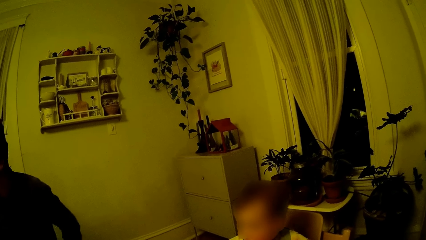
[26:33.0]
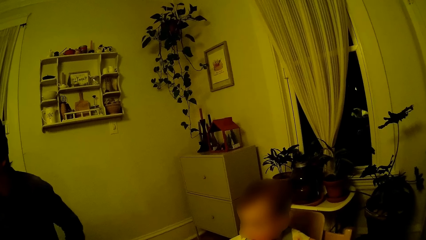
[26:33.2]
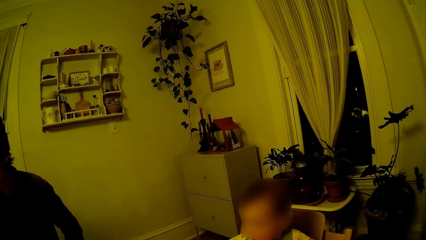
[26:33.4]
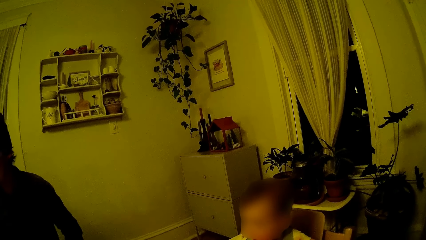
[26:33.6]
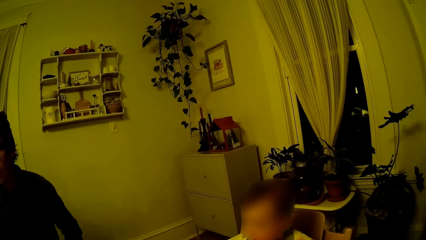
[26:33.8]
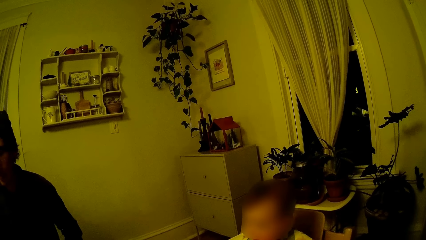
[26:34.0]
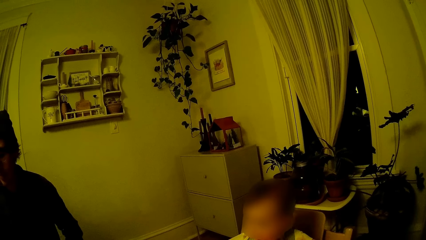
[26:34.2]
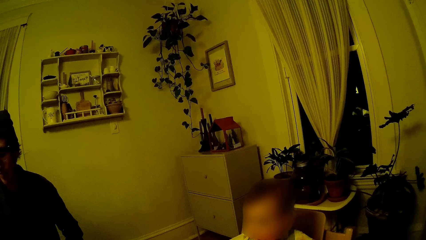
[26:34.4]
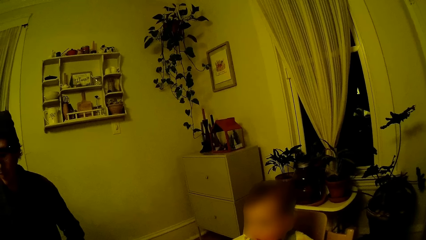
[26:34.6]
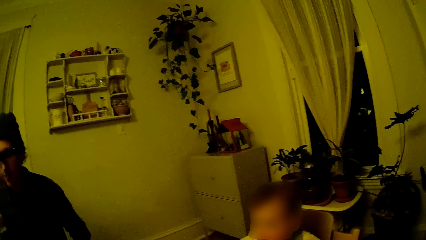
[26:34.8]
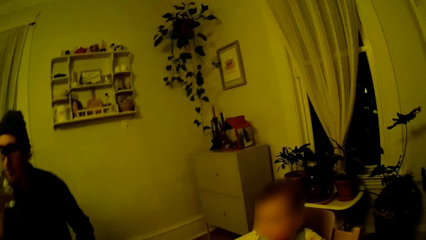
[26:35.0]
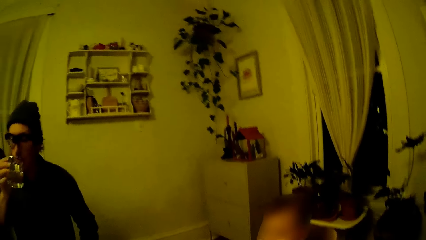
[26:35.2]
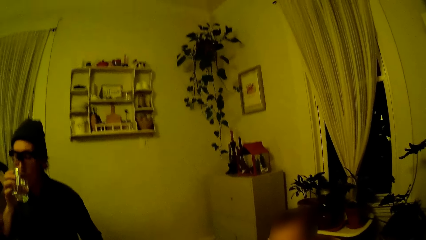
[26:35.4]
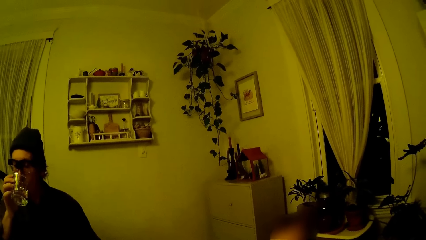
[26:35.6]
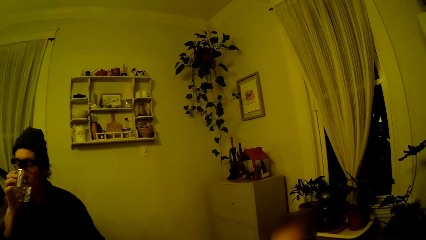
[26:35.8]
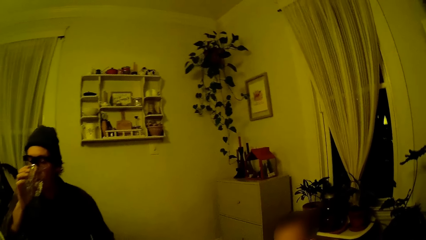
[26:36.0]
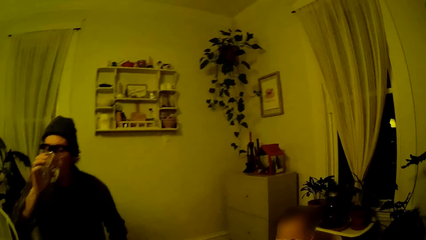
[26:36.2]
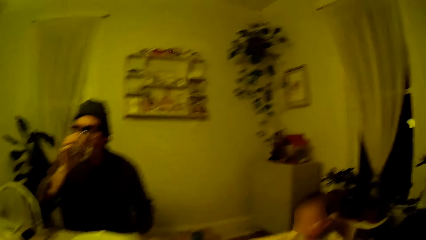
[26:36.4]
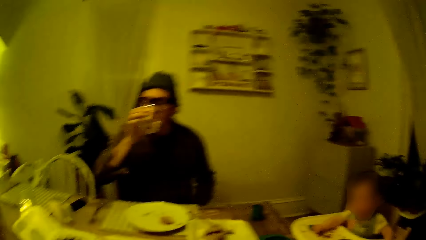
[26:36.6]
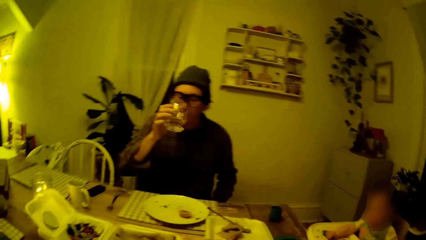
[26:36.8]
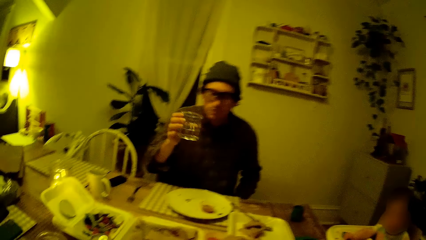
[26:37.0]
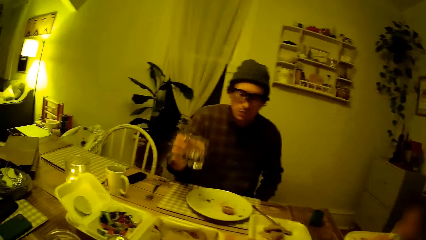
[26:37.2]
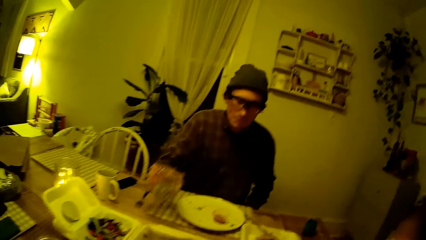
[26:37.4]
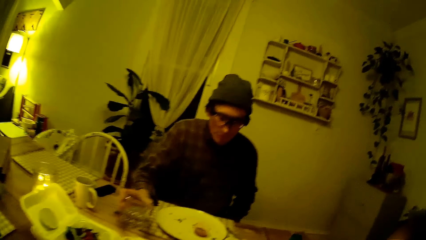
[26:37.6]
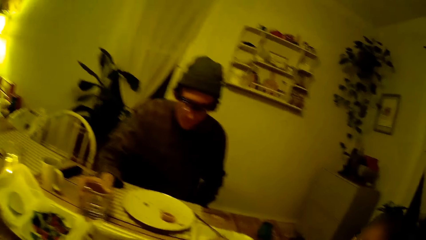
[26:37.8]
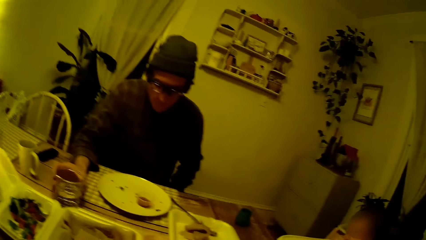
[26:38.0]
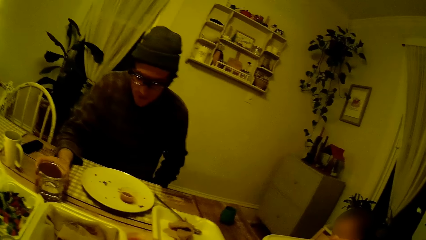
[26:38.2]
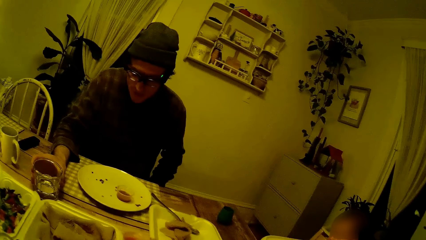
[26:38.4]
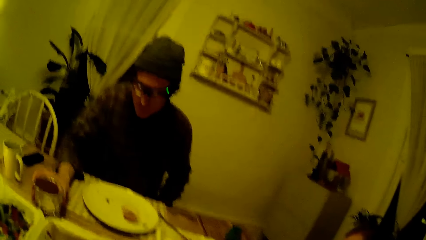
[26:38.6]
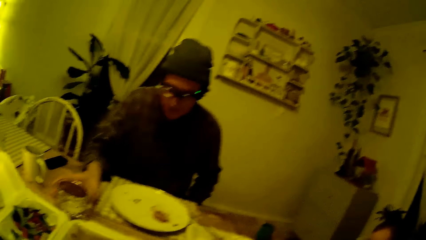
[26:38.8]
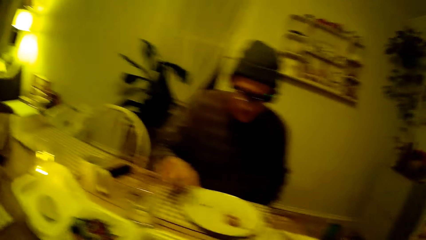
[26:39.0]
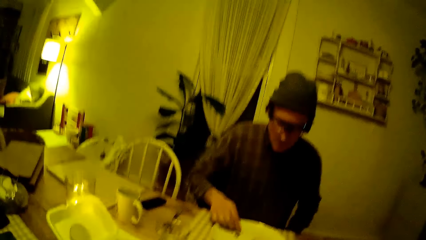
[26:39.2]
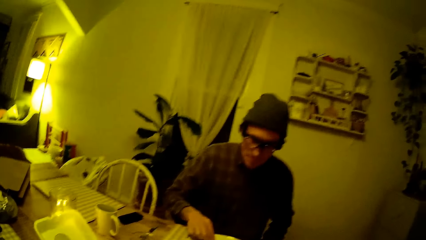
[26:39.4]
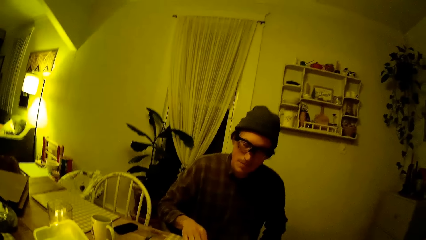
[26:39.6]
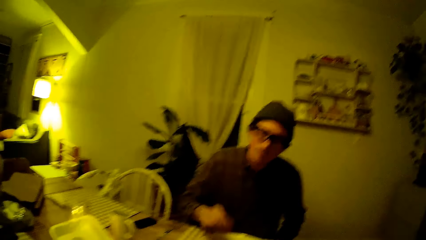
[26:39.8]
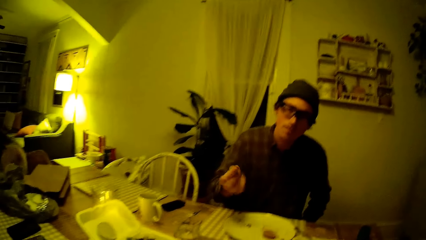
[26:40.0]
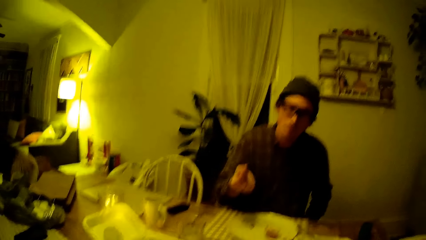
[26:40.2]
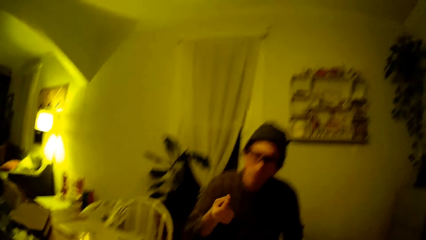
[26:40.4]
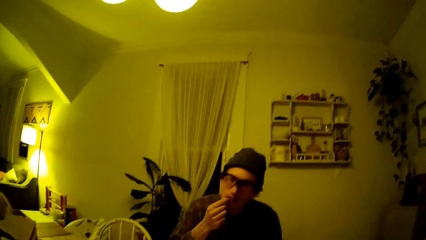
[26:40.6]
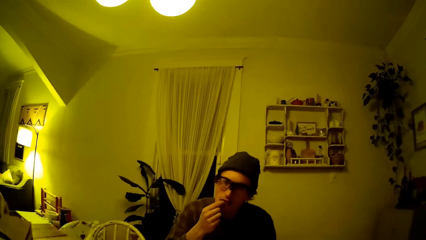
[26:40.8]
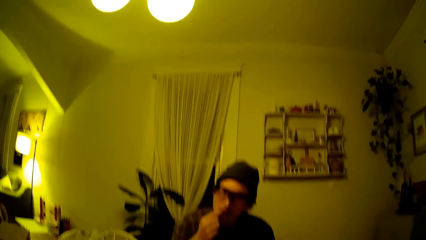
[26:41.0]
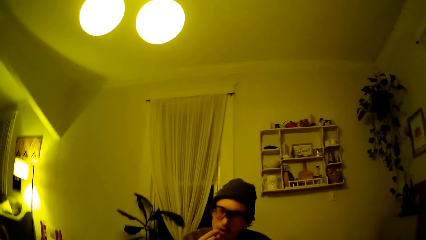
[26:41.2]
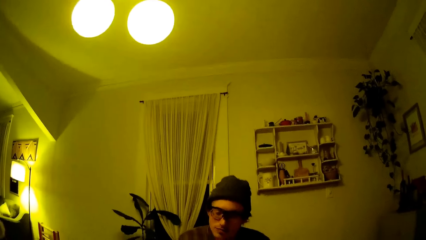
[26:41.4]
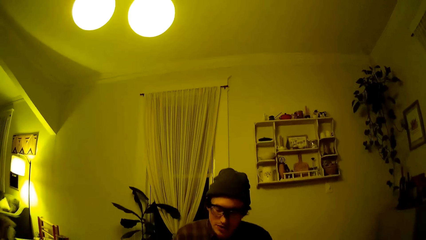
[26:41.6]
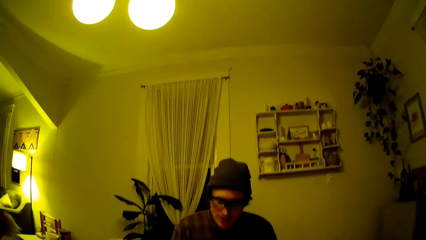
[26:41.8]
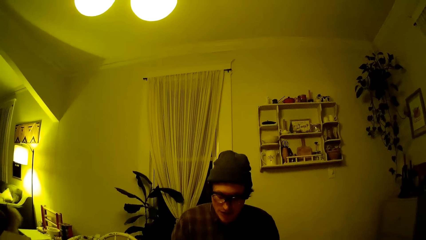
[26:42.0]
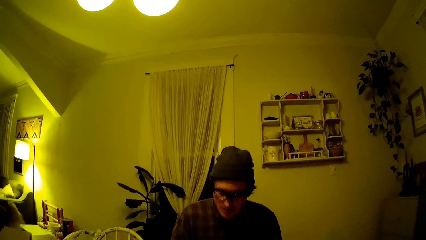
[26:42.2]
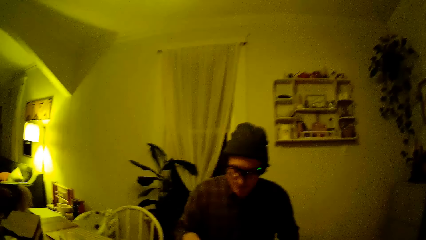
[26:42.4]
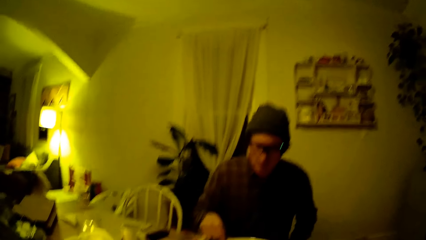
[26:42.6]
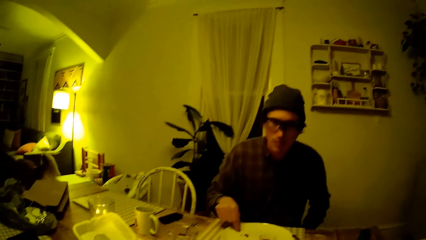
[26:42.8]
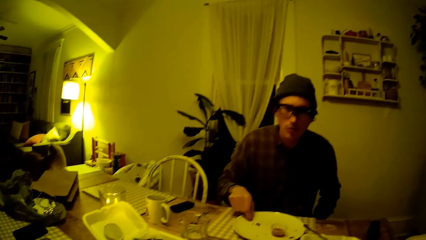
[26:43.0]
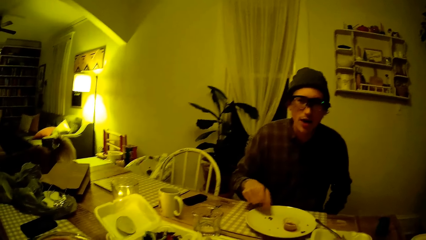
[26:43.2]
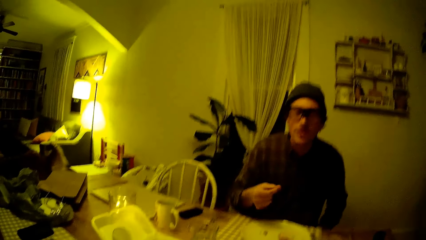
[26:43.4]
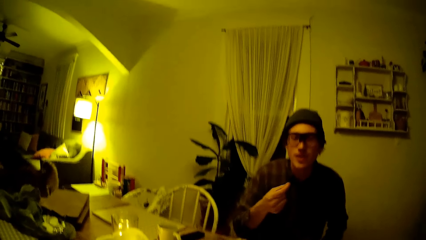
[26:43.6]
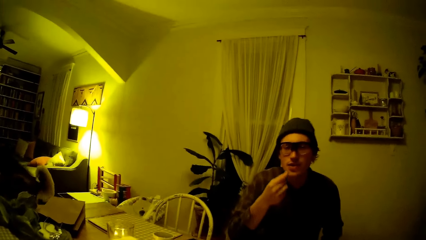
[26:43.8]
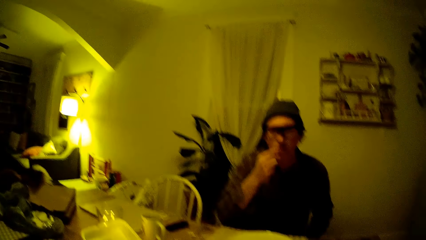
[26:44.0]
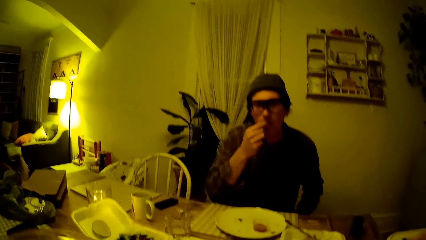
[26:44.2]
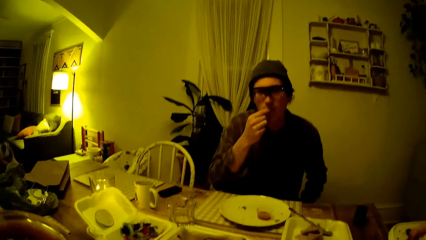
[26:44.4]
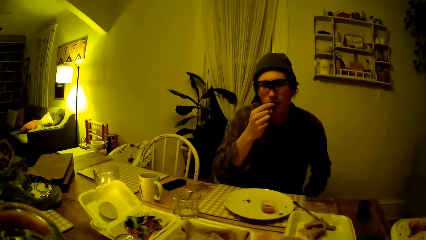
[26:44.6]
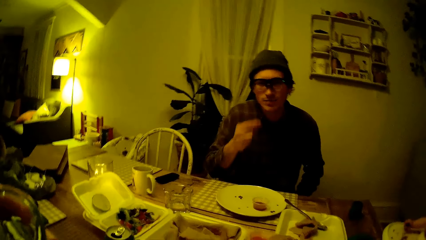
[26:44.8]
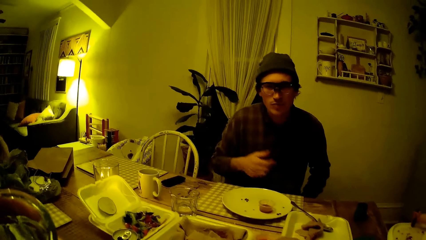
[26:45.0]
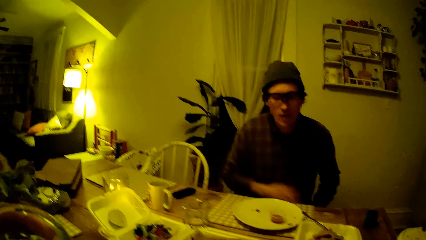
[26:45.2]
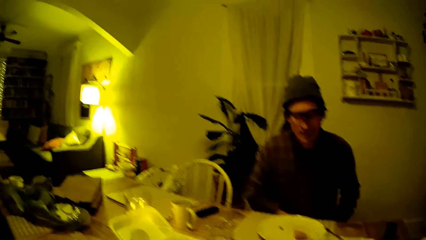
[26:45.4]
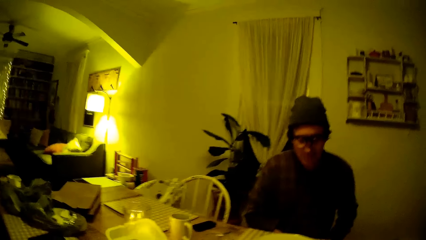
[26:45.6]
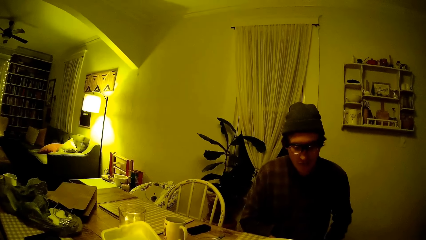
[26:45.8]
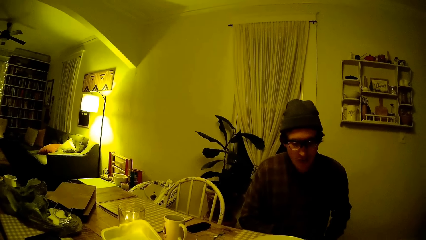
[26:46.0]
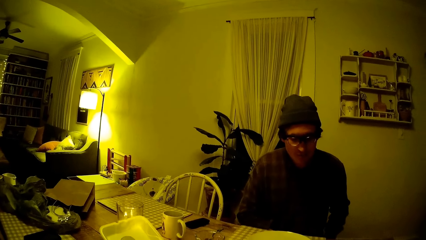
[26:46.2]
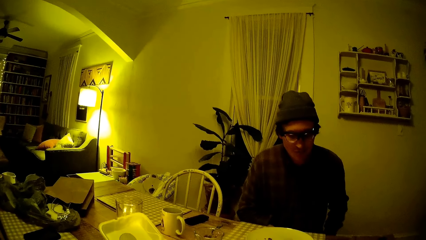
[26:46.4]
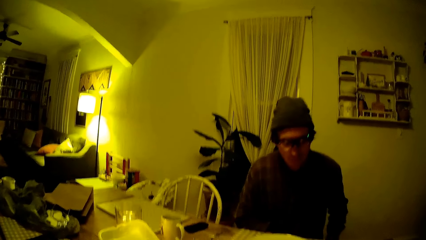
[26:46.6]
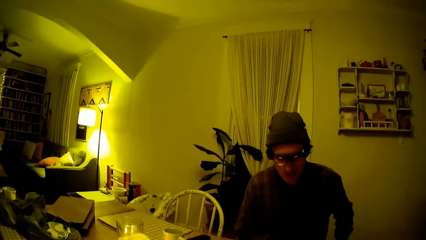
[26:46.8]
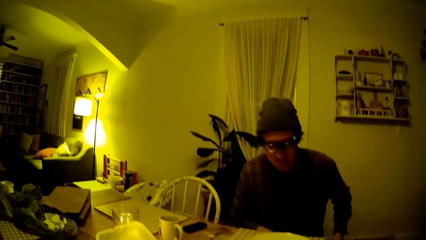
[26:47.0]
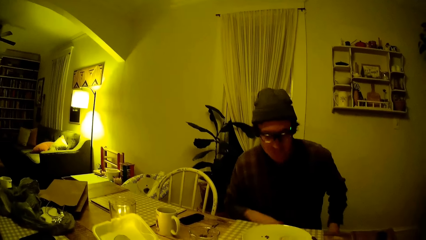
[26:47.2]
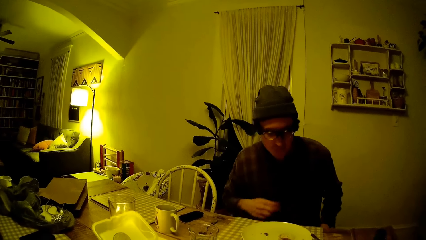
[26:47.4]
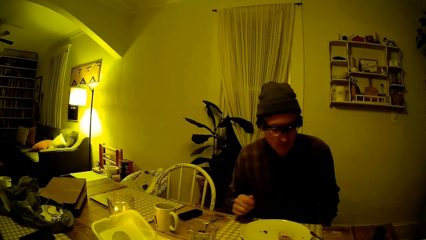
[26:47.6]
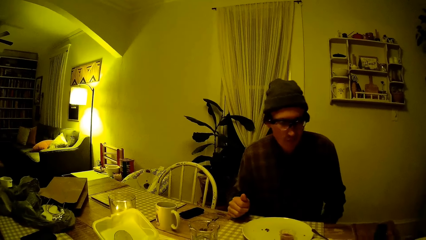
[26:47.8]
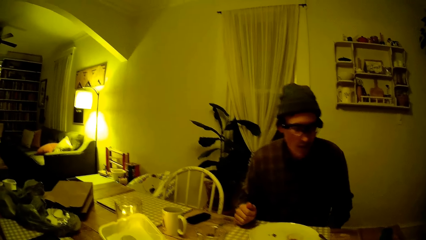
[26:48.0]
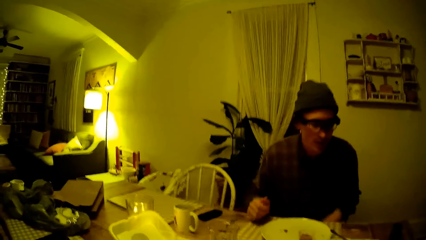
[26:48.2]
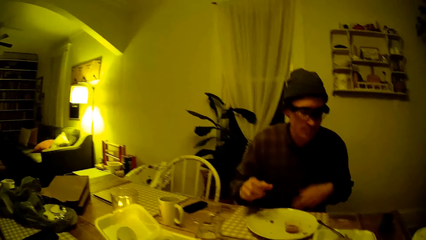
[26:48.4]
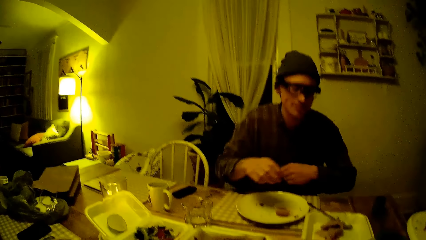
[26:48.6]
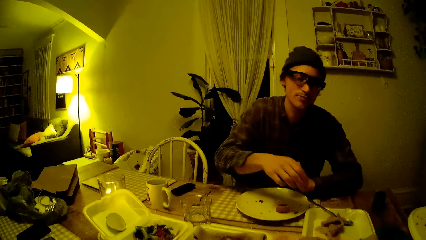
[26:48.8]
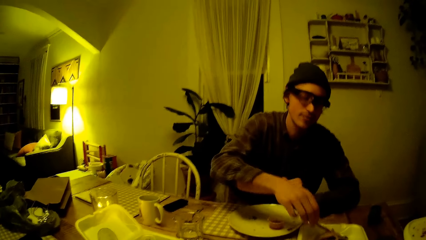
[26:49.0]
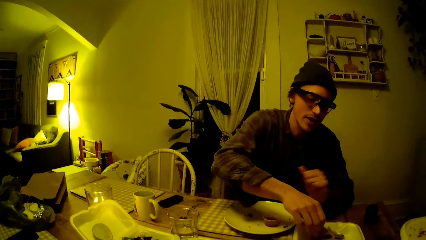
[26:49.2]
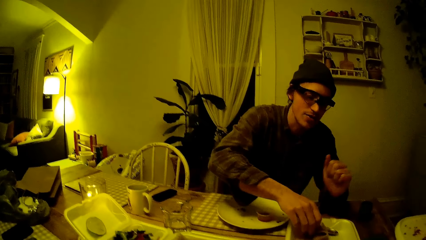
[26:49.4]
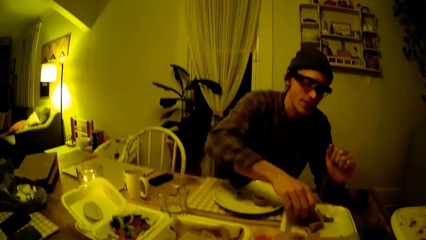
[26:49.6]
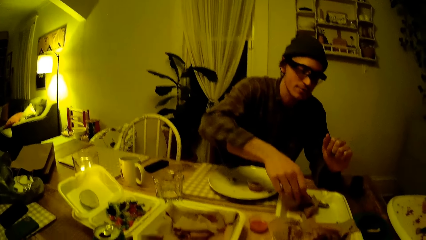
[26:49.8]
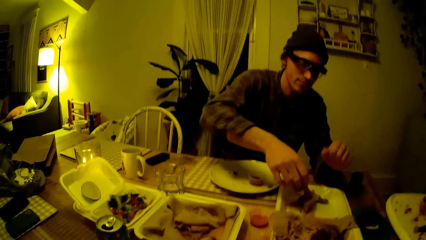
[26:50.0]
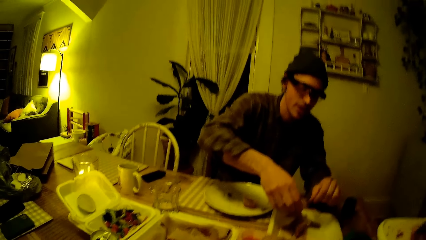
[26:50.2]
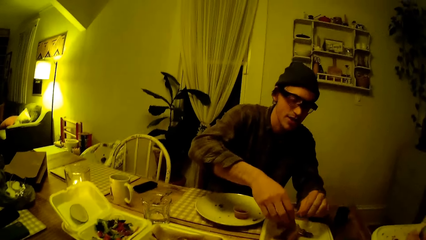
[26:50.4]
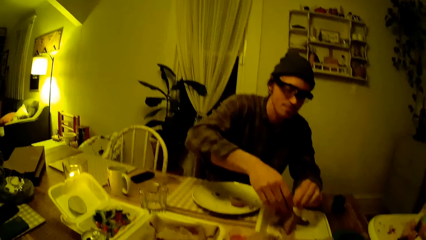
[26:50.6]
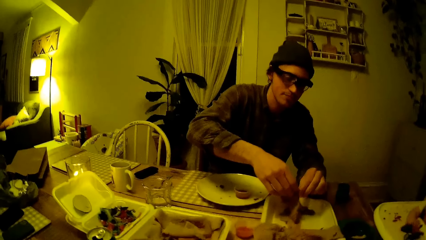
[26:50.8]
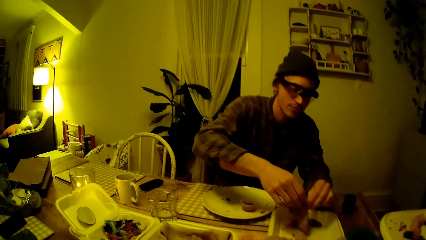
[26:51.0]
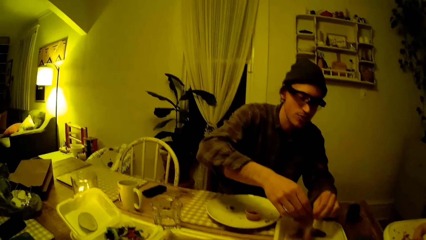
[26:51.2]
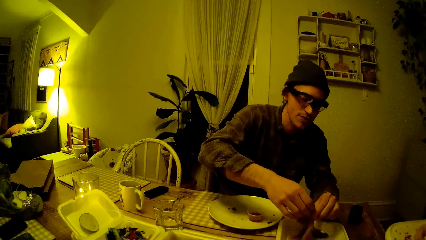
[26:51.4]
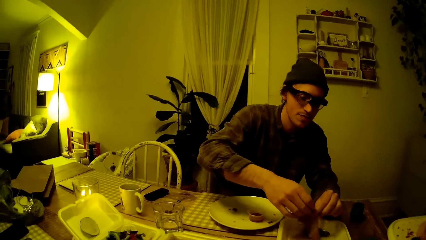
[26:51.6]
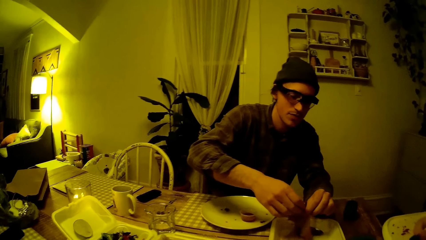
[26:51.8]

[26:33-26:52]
The man drinks from the glass cup in his right hand. The man places the glass cup on the table with his right hand. The man picks a samosa crumb from the plate on the table with his right hand. The man puts the samosa crumb in his right hand in his mouth. The man converses with the camera wearer. The man picks a samosa crumb from the plate on the table with his right hand. The man puts the samosa crumb in his right hand in his mouth. The man picks a crepe from the plate of crepe on the table with both hands. The man converses with the camera wearer.
